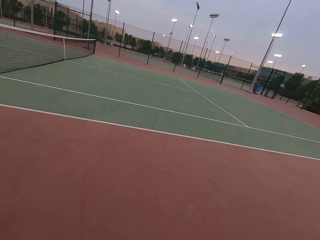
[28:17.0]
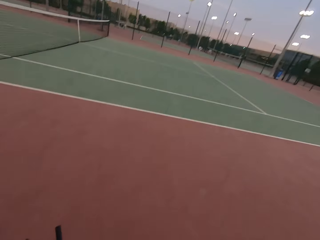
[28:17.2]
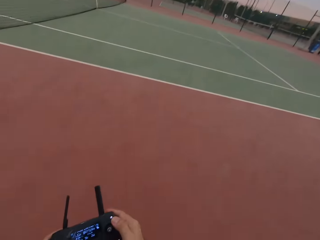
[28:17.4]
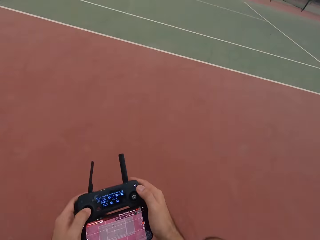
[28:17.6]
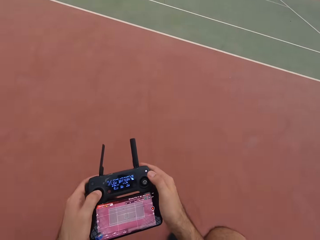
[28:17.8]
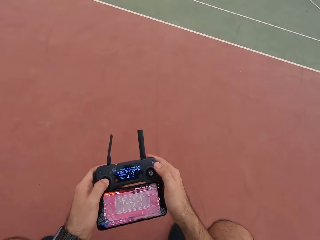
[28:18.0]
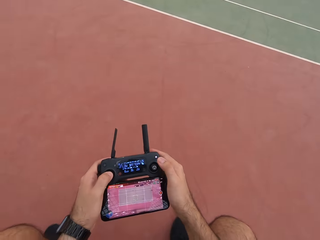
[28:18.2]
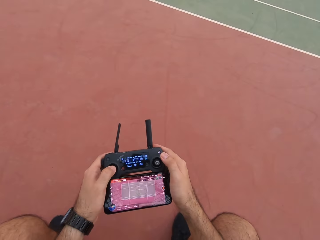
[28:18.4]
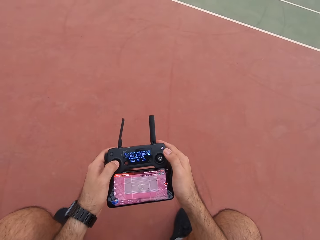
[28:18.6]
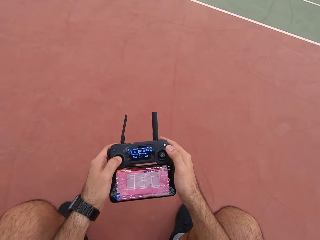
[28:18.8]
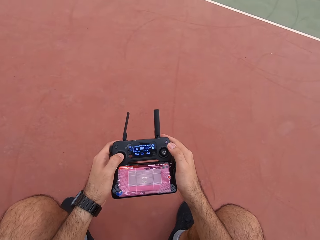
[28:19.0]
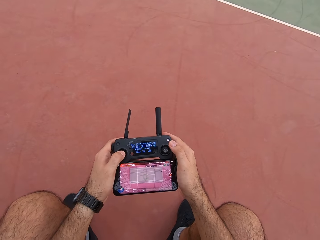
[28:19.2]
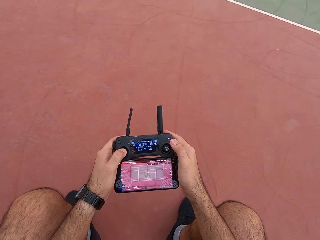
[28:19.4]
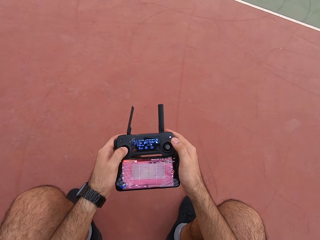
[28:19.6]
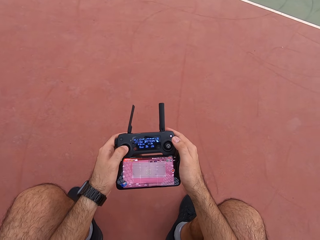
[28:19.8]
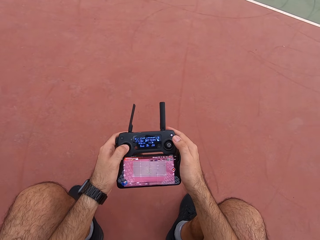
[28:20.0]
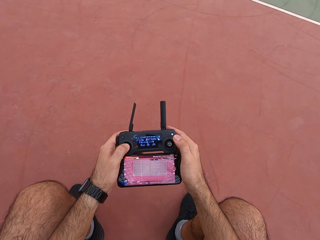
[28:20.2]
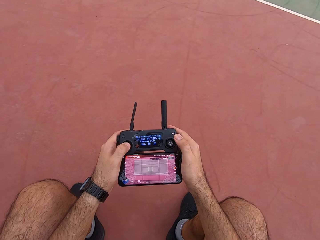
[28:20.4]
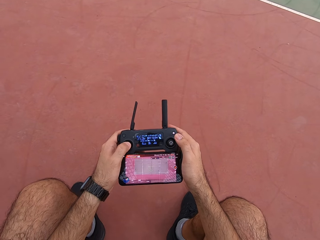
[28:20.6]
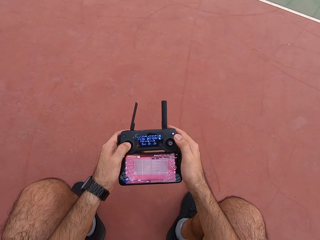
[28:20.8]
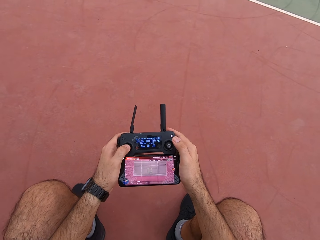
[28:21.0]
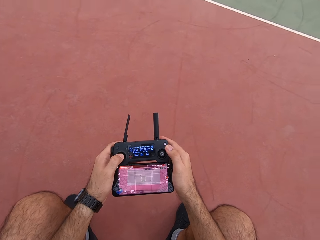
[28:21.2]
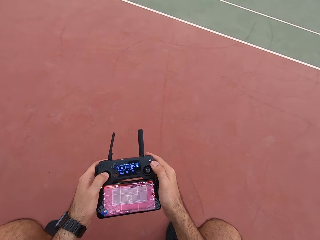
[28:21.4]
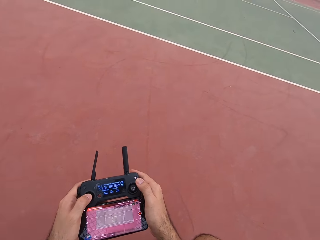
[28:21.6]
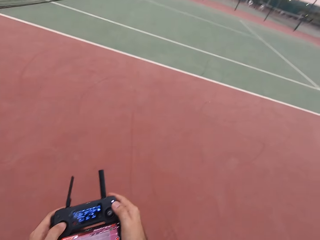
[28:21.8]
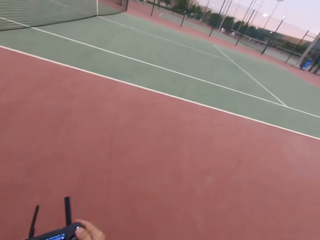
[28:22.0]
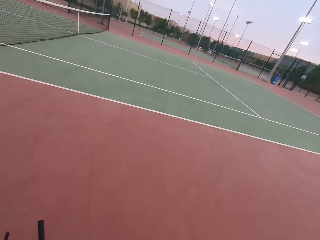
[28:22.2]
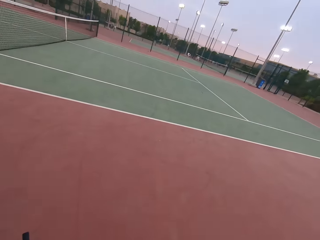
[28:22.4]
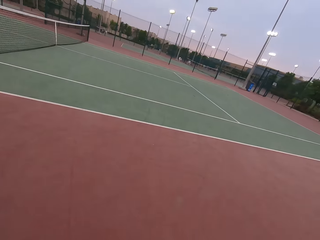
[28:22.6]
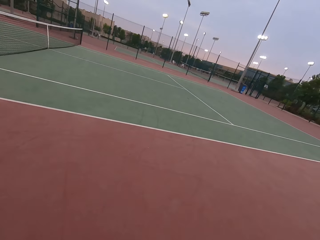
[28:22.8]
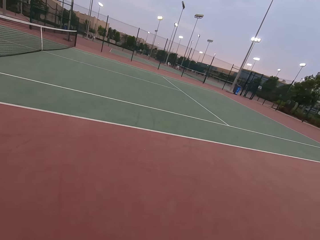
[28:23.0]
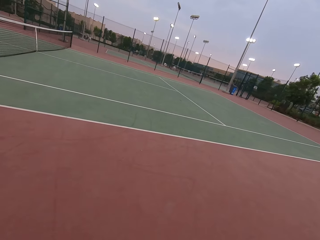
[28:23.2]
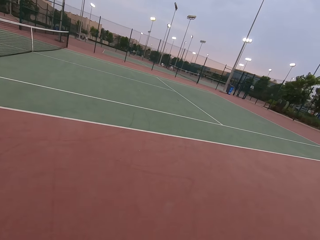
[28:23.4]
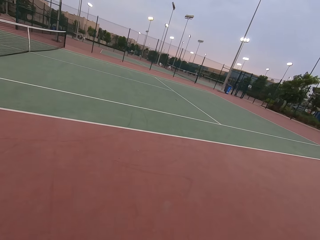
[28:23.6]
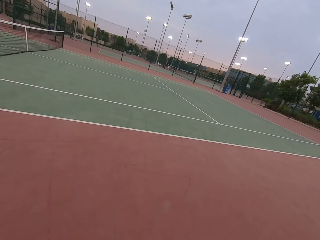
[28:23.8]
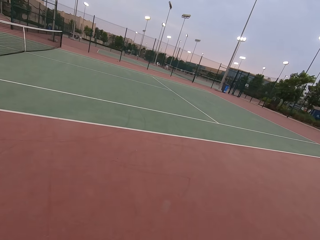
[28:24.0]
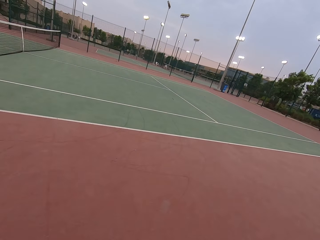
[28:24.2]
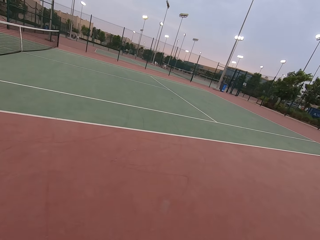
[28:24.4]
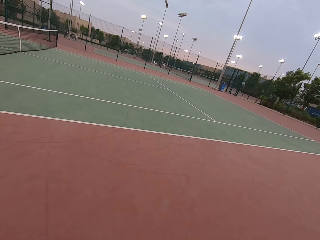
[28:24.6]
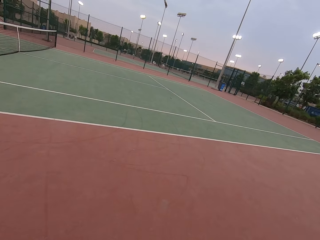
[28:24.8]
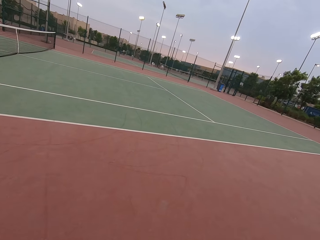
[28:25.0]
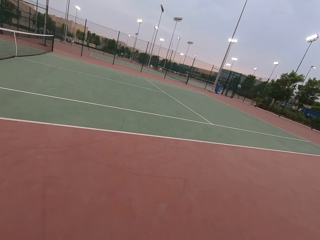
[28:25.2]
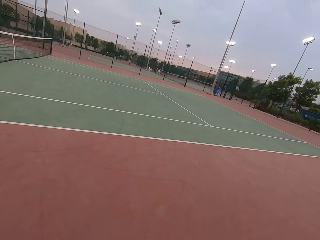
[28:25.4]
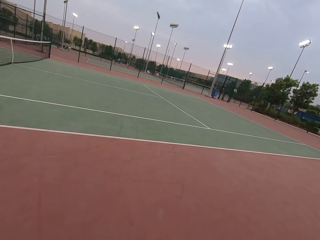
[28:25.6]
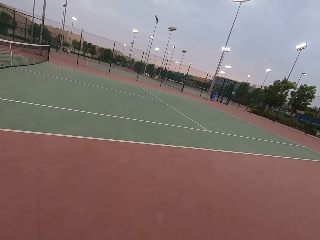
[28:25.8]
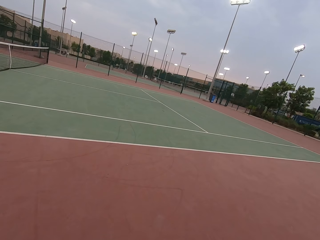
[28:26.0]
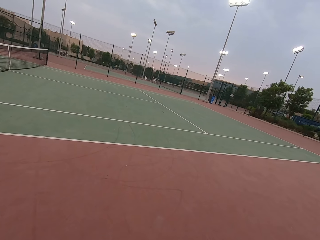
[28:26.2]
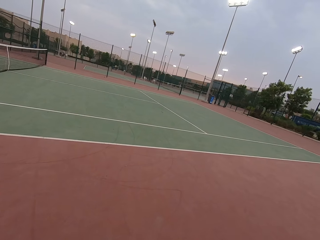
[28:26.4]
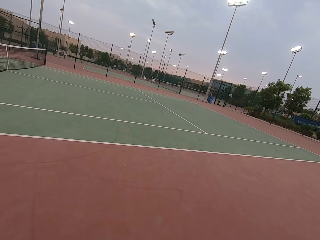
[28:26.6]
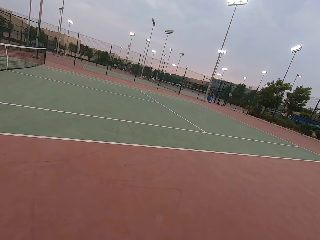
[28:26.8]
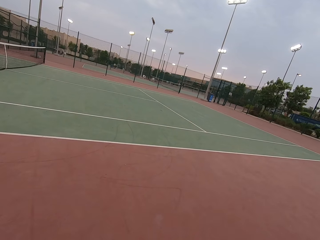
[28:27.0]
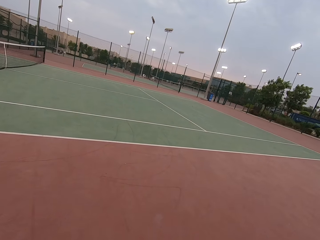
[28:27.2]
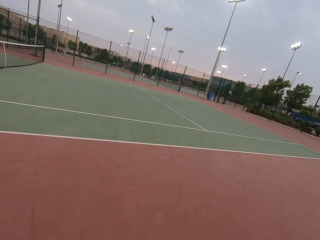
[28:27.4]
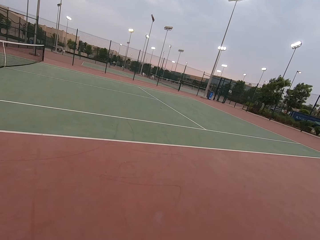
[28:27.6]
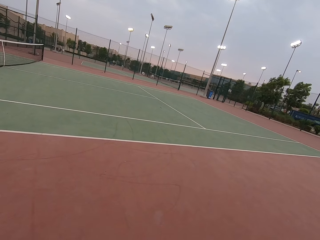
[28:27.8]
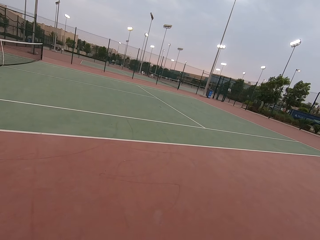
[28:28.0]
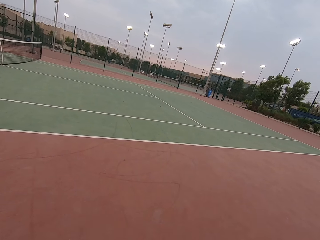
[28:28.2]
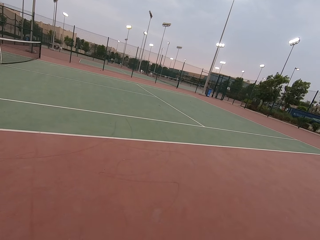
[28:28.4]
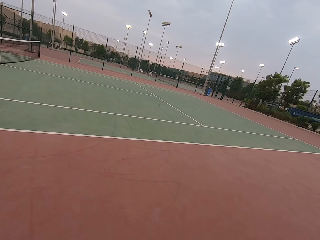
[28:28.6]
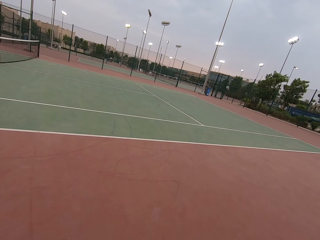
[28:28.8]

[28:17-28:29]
The camera wearer plays PS4. They use their remote control. They look around the tennis ball court.

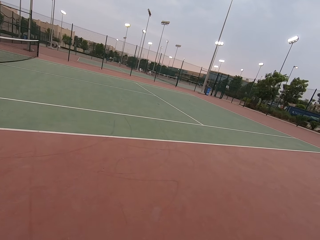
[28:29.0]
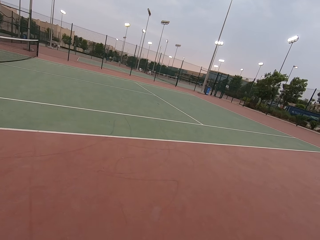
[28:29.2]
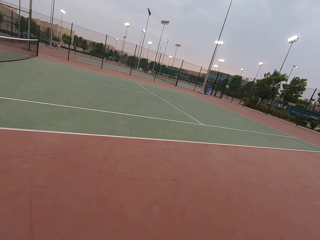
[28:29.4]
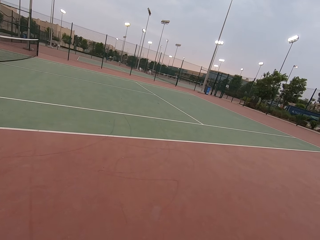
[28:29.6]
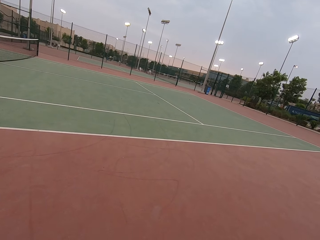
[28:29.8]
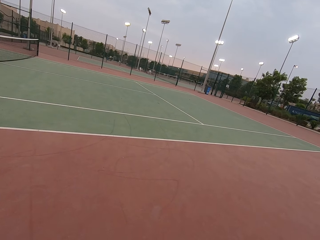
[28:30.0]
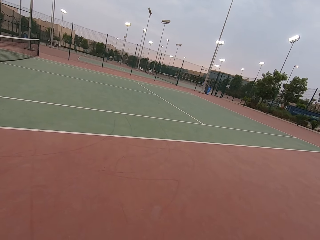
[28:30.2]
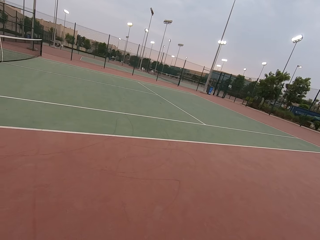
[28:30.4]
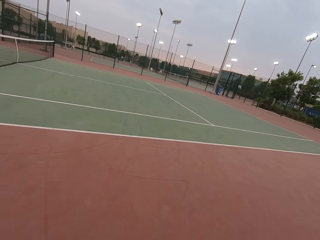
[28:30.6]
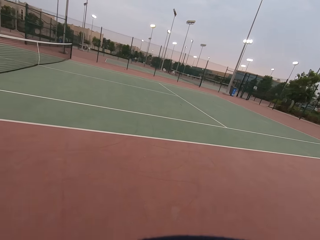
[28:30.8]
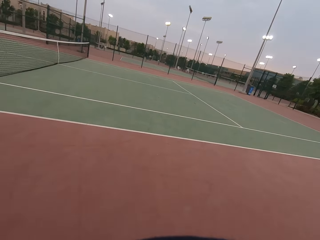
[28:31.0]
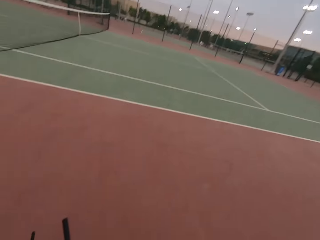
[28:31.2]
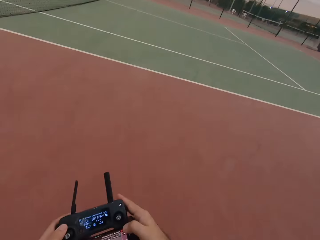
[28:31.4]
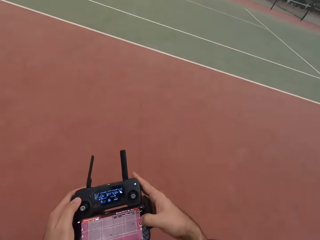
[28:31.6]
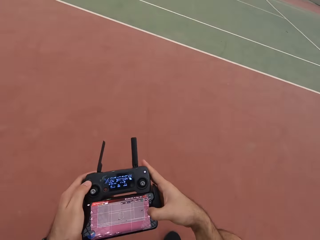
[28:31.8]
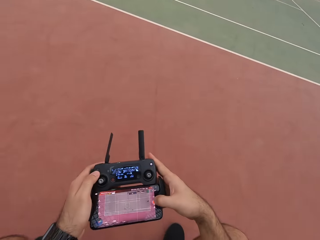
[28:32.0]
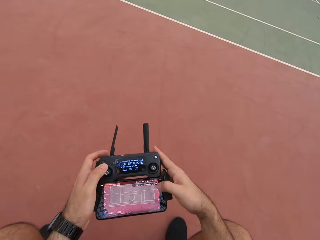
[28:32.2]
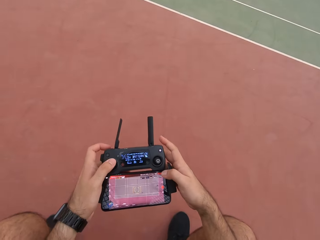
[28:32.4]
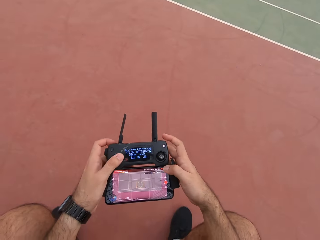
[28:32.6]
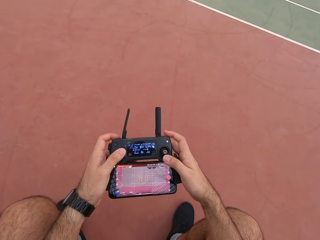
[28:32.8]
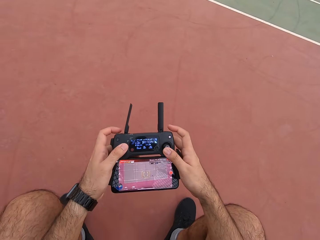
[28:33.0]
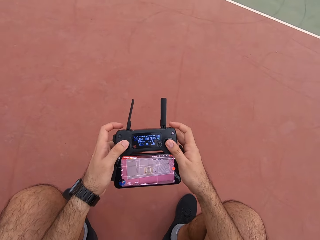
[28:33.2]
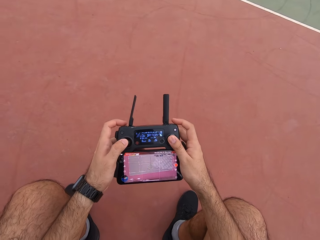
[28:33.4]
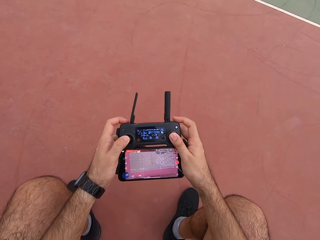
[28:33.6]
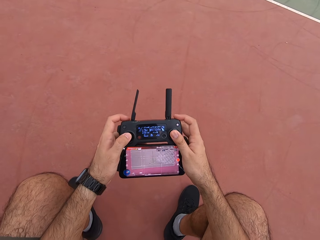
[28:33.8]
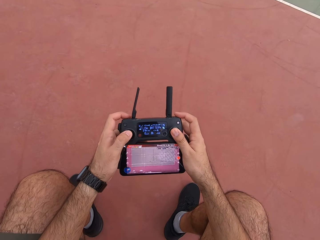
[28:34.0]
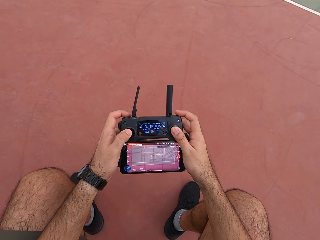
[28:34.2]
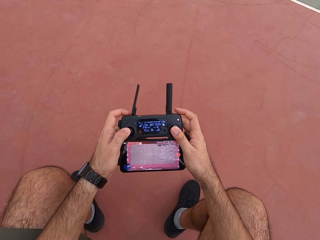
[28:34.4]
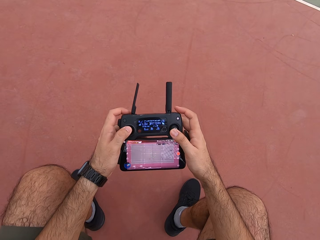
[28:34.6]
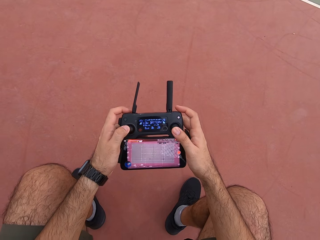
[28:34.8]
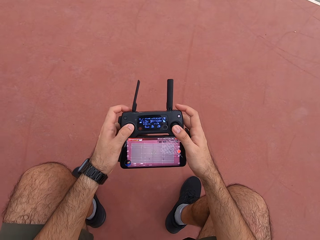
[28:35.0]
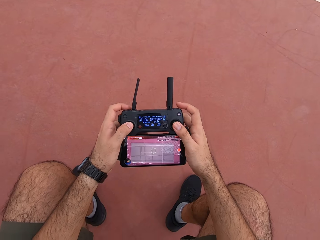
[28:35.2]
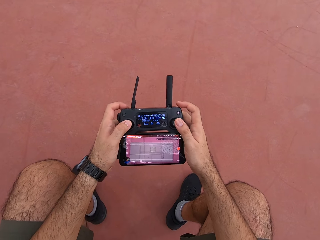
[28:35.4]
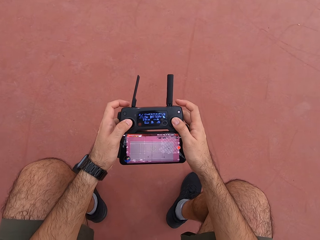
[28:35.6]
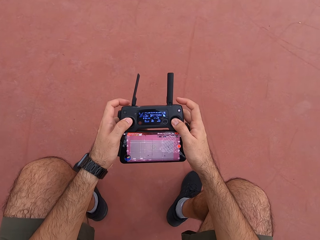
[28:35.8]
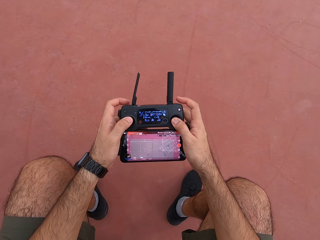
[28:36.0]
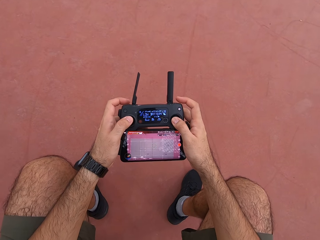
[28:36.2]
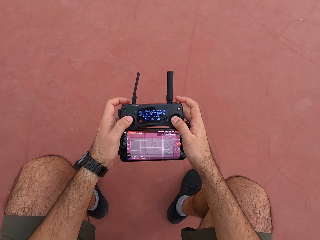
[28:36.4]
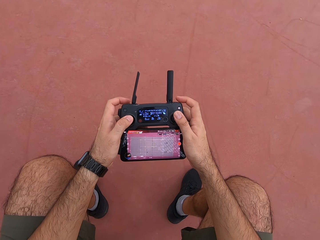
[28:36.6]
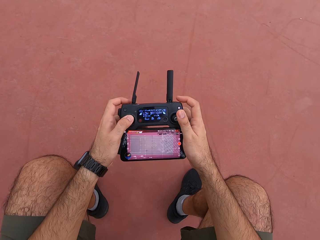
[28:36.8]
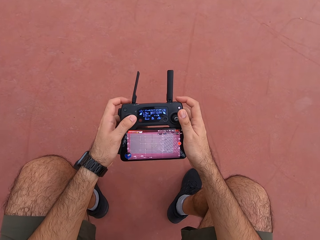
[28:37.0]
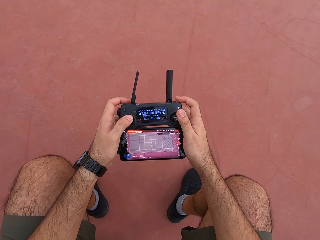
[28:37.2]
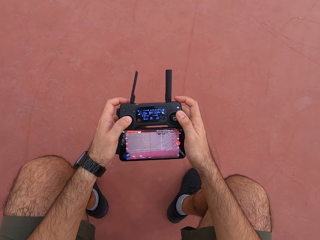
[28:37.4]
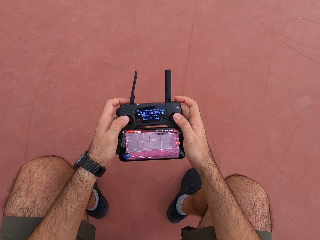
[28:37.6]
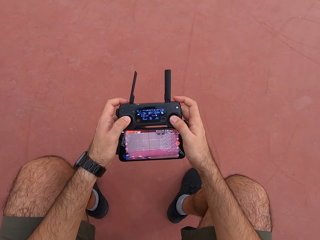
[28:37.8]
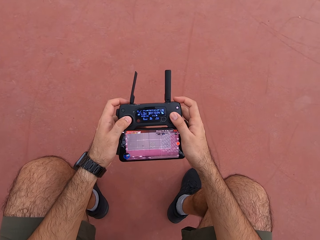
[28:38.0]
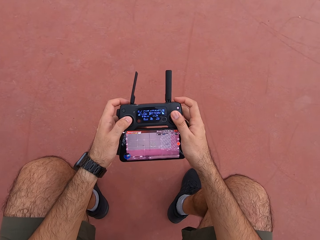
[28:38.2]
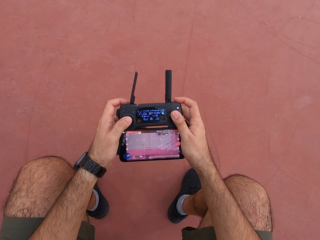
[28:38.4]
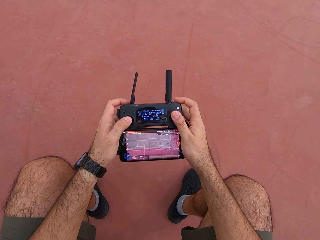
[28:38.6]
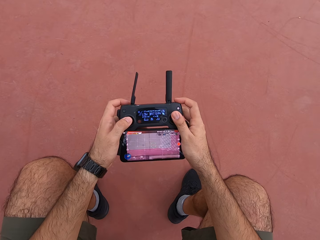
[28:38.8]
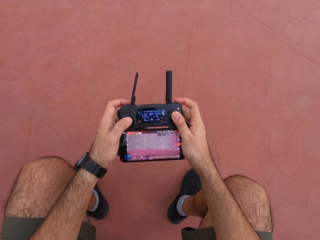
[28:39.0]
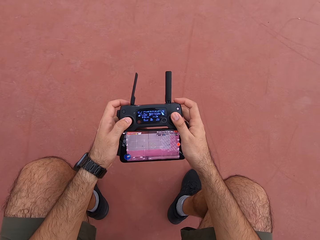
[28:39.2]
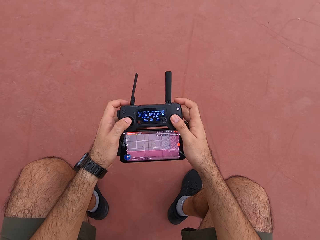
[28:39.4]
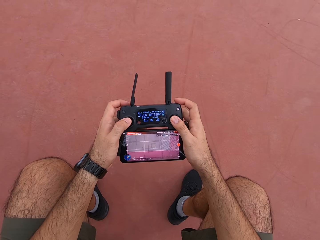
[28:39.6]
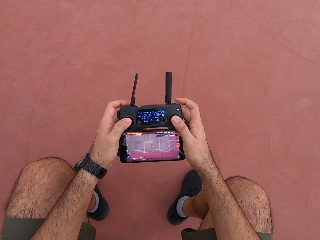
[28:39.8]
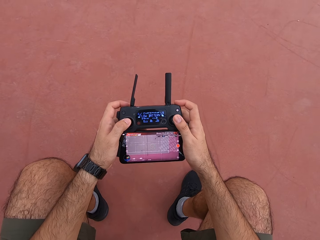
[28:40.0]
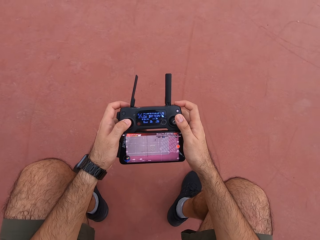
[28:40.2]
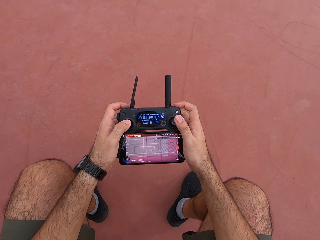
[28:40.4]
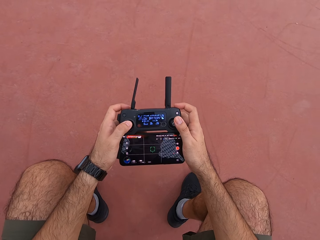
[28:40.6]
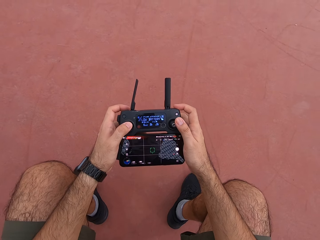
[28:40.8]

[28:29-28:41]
The camera wearer plays PS4. They use their remote control.
